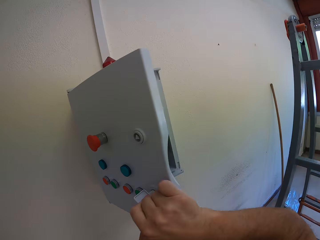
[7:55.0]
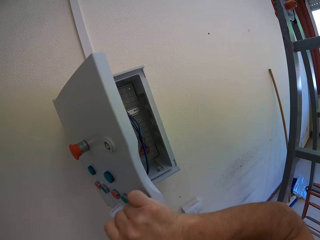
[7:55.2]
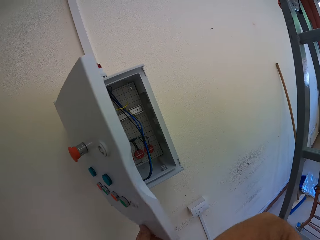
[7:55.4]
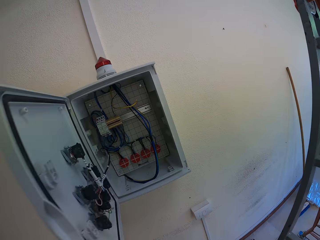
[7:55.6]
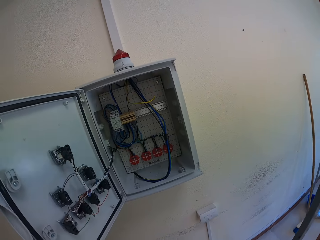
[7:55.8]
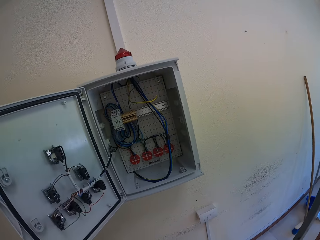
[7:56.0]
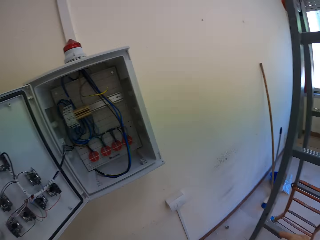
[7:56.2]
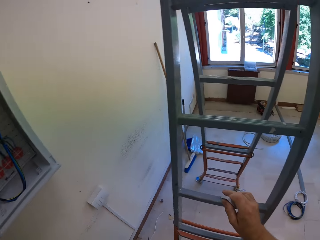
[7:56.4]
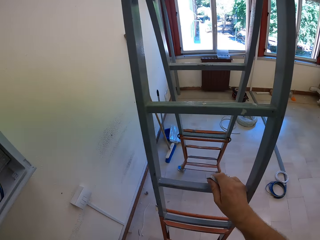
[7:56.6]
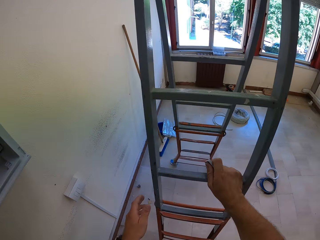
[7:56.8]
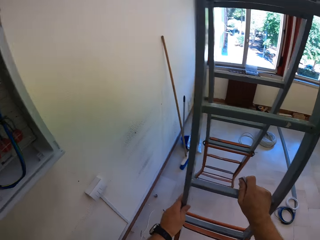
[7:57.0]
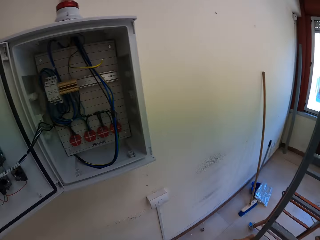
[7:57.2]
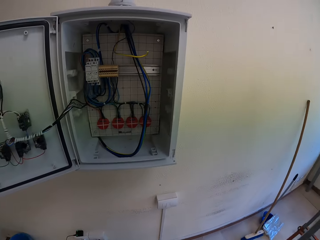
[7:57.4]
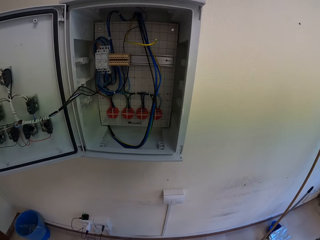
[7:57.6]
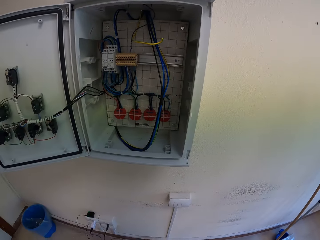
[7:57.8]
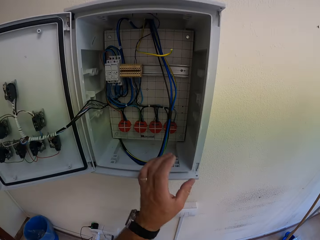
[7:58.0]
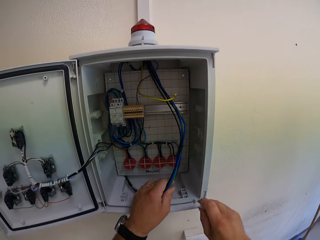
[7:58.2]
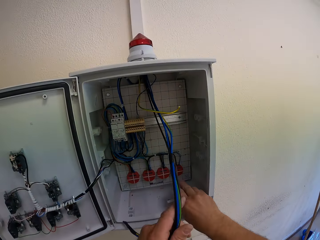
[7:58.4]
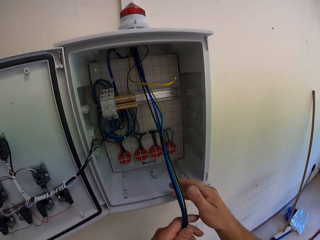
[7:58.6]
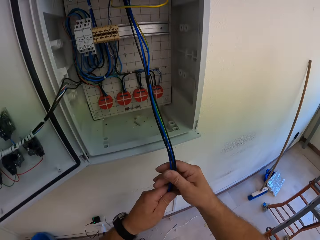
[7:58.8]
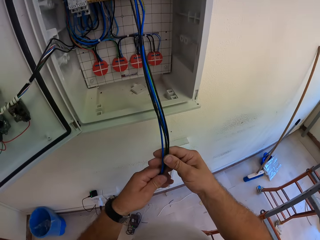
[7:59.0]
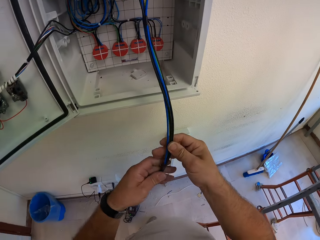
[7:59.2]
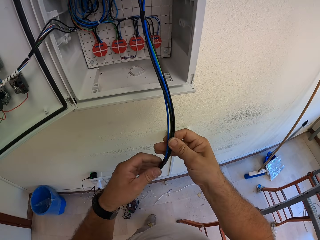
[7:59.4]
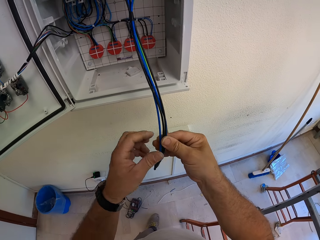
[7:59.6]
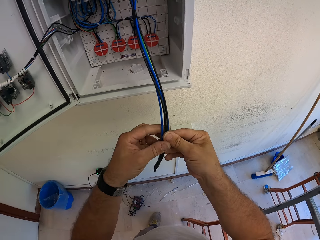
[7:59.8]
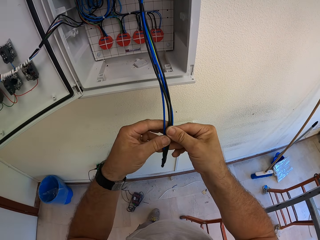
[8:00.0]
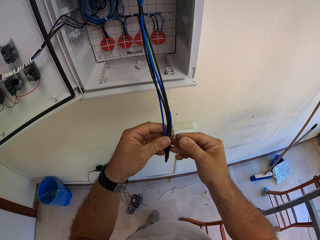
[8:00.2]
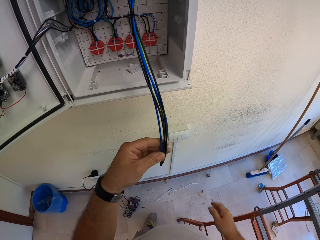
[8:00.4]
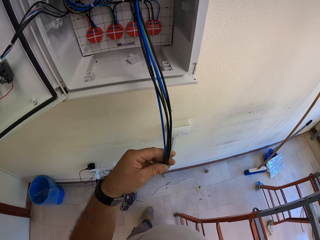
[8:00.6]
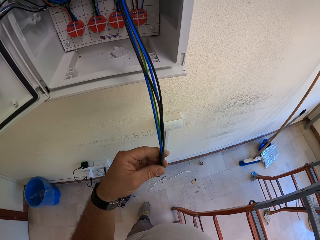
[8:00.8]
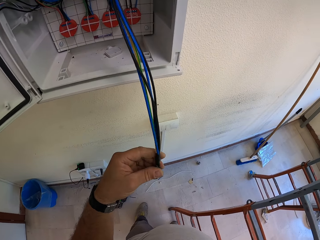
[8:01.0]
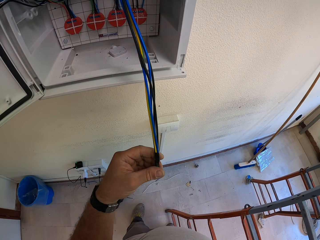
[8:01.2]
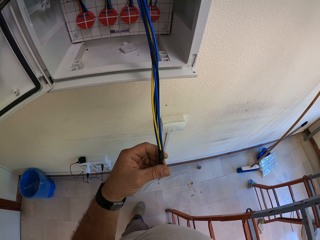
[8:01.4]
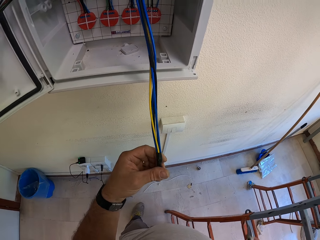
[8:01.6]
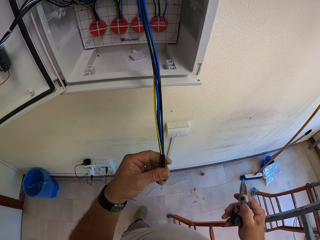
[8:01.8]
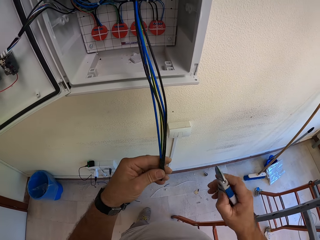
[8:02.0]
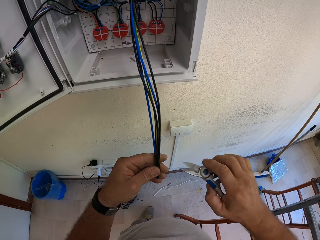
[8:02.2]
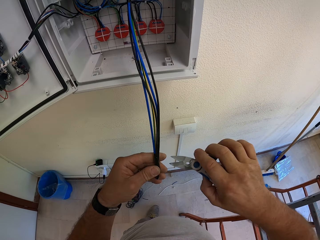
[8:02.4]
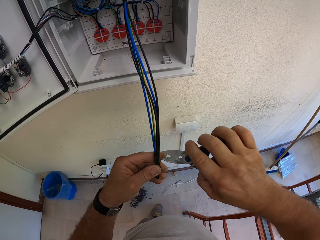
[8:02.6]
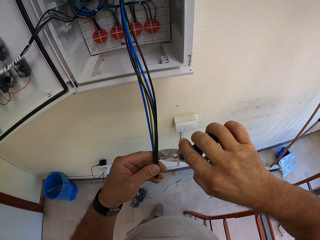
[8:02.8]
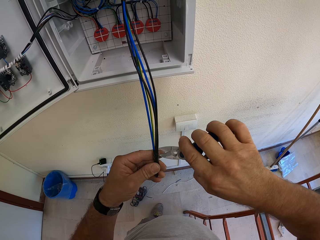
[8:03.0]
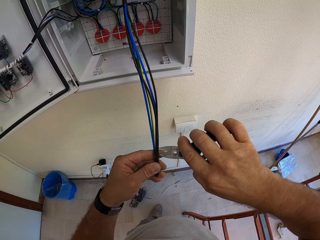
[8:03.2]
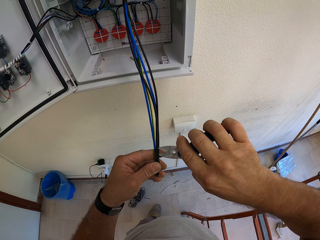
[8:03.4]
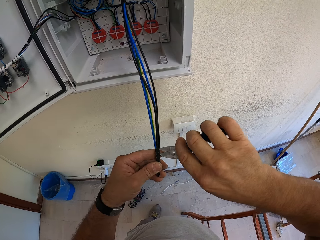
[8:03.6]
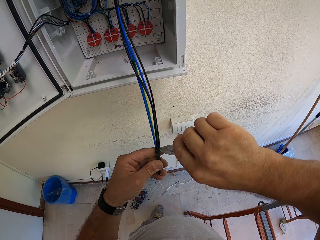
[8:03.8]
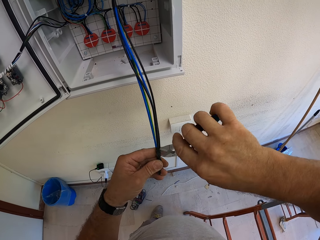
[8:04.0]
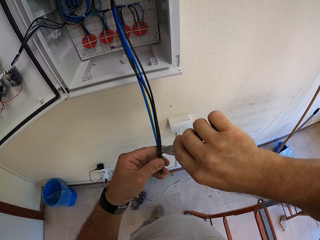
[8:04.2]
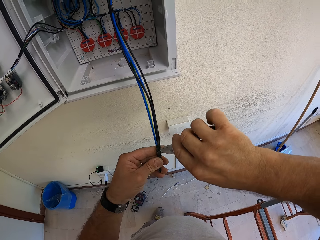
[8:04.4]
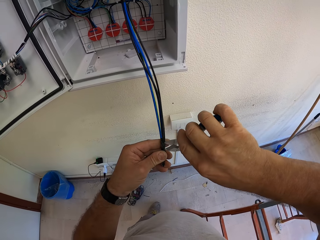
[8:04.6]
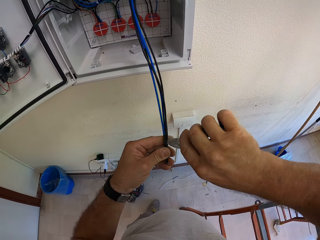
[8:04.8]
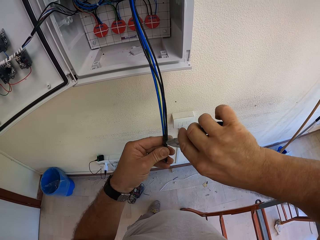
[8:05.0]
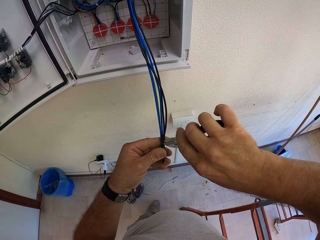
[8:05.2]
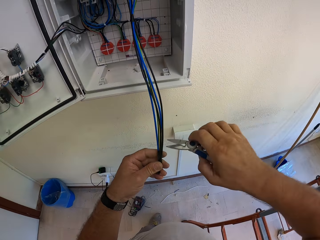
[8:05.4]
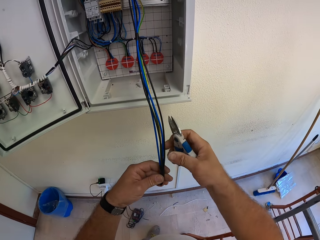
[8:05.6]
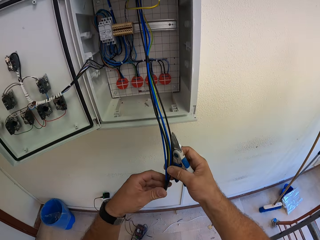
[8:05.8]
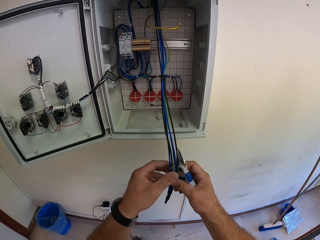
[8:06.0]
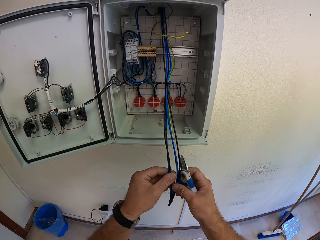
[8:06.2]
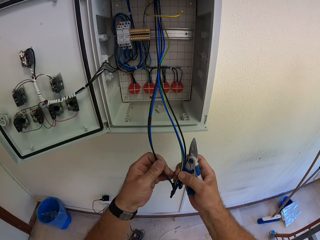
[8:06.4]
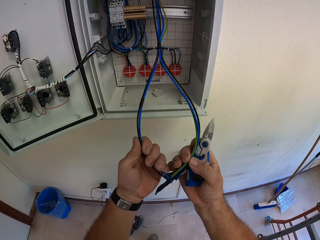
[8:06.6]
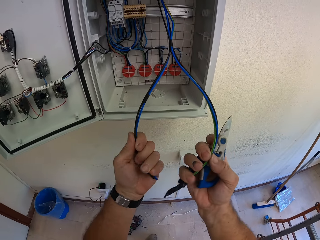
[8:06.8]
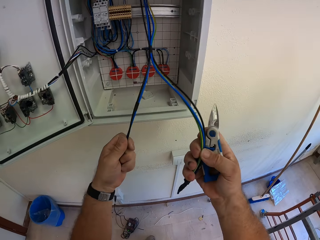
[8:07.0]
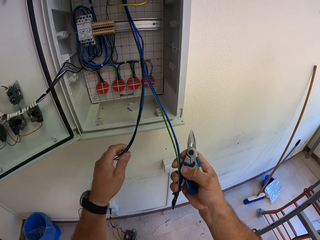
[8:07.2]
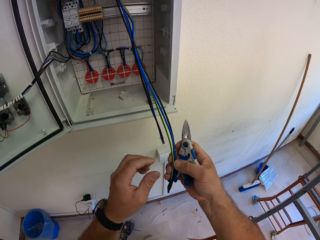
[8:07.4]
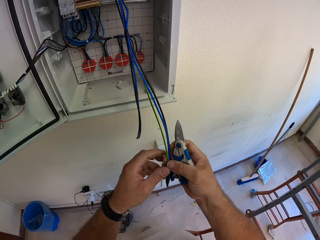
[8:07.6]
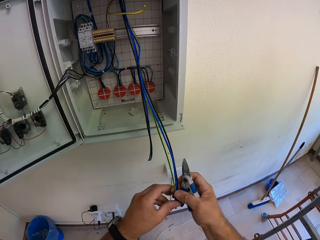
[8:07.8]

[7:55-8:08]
The camera wearer pushes the ladder. They pull out a wire. They check the cables. They pick up the pliers. They use the pliers to separate the wire. They cut the sellotape.

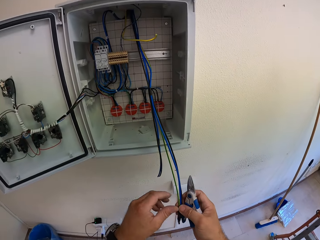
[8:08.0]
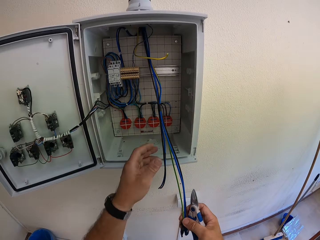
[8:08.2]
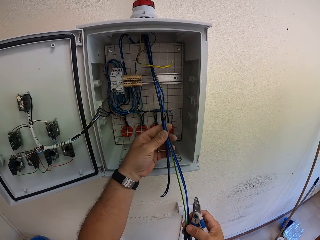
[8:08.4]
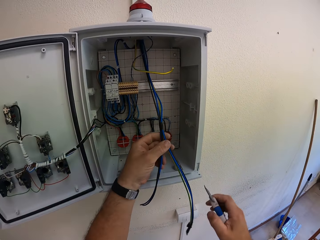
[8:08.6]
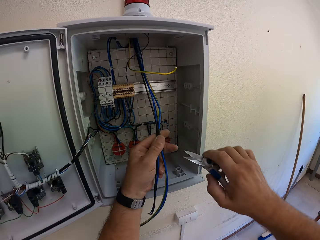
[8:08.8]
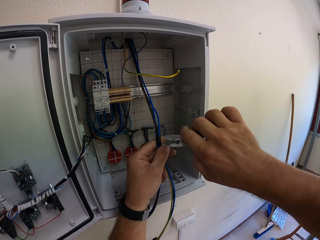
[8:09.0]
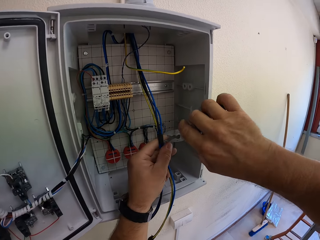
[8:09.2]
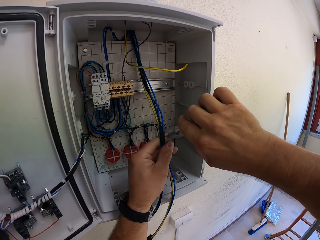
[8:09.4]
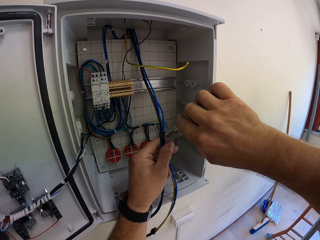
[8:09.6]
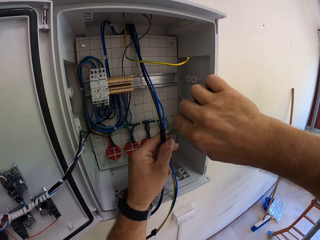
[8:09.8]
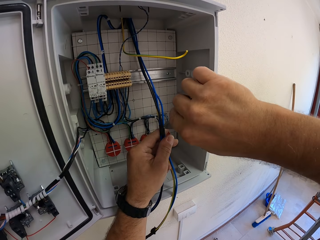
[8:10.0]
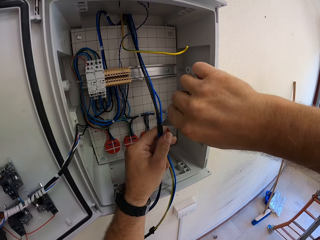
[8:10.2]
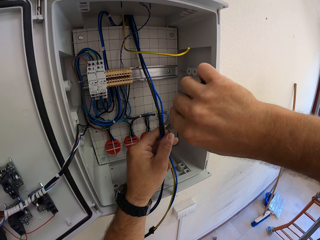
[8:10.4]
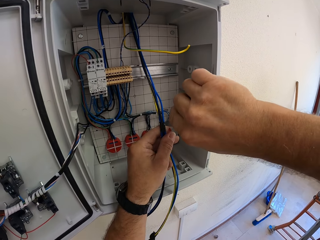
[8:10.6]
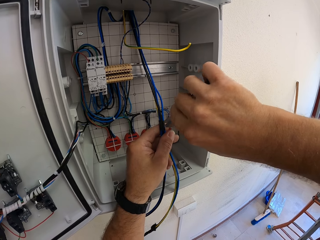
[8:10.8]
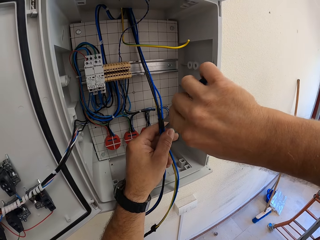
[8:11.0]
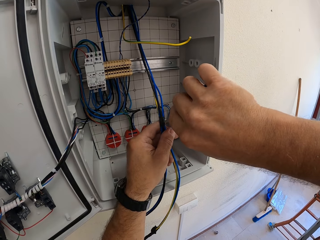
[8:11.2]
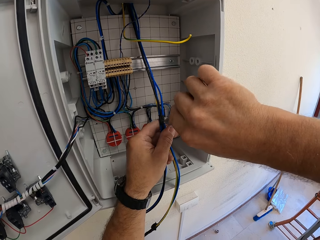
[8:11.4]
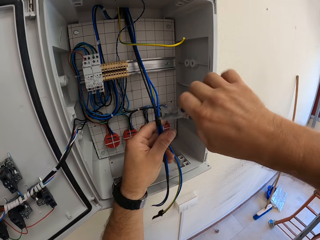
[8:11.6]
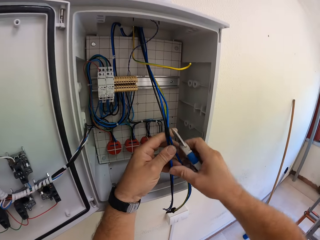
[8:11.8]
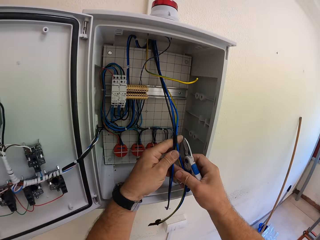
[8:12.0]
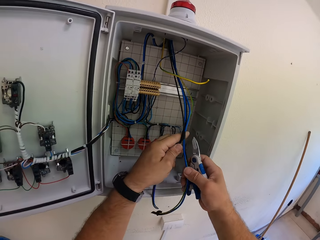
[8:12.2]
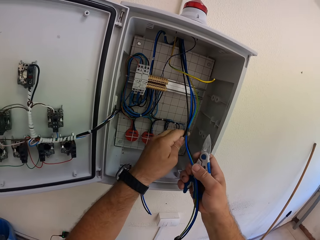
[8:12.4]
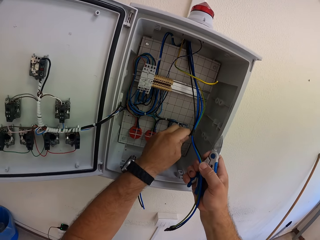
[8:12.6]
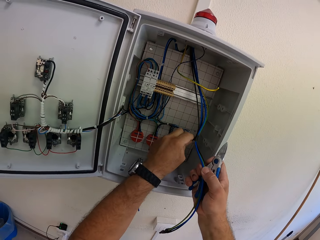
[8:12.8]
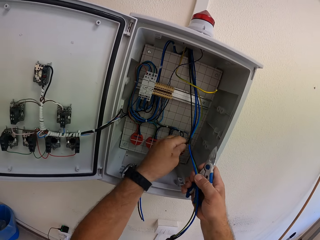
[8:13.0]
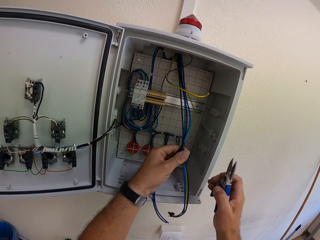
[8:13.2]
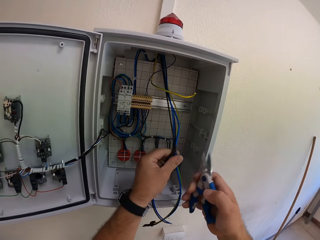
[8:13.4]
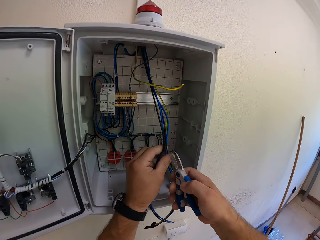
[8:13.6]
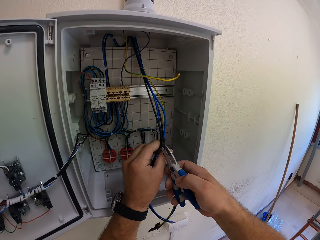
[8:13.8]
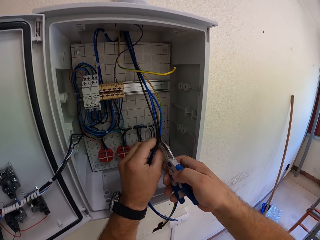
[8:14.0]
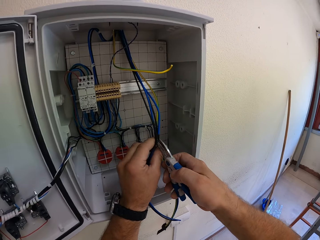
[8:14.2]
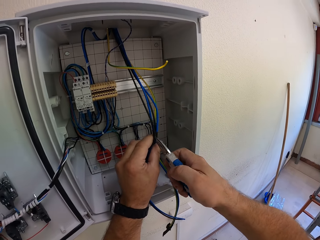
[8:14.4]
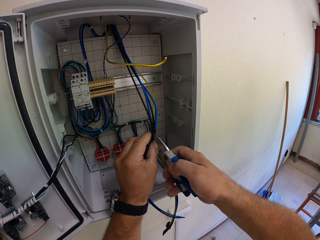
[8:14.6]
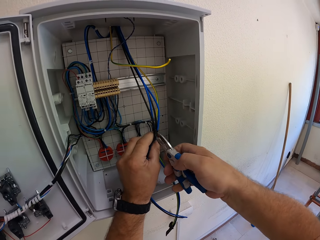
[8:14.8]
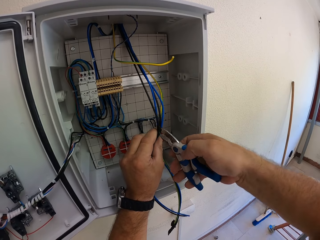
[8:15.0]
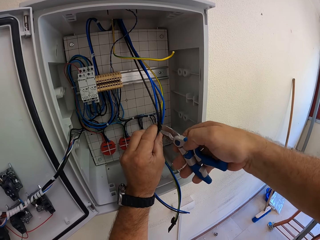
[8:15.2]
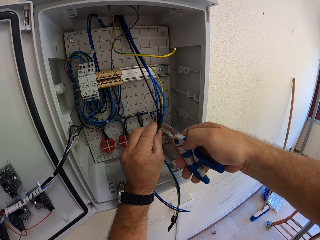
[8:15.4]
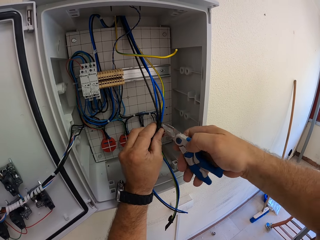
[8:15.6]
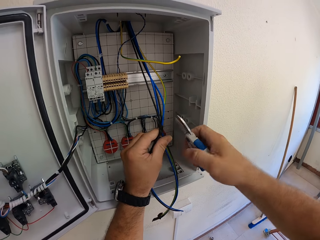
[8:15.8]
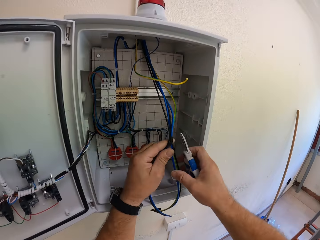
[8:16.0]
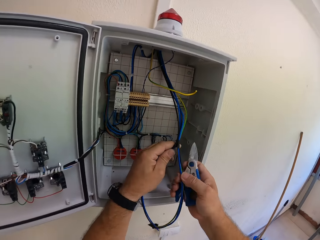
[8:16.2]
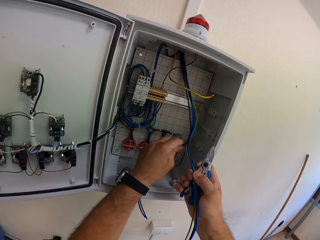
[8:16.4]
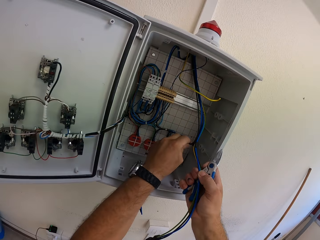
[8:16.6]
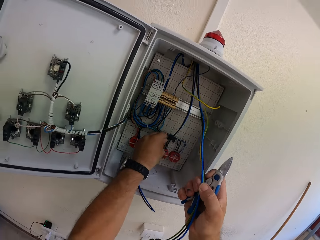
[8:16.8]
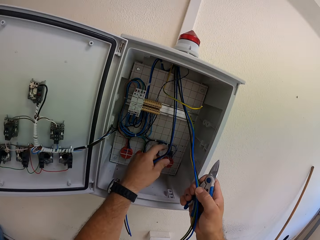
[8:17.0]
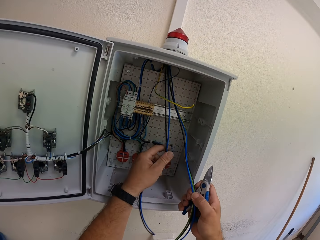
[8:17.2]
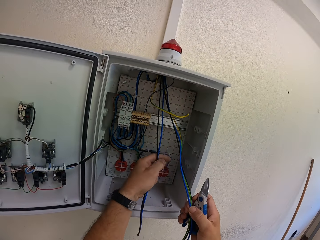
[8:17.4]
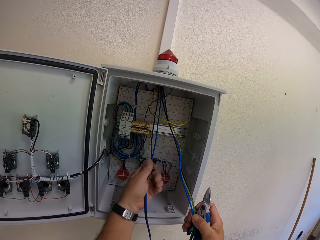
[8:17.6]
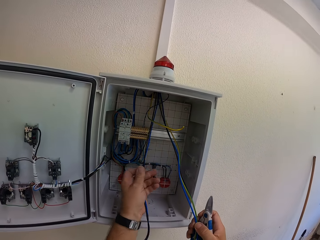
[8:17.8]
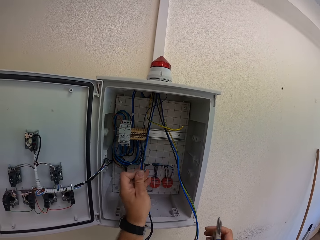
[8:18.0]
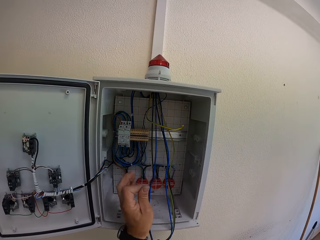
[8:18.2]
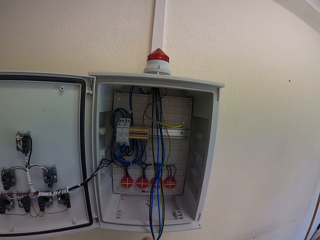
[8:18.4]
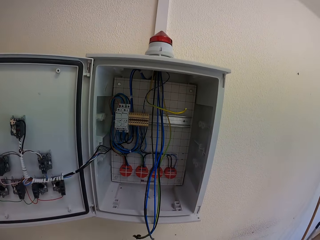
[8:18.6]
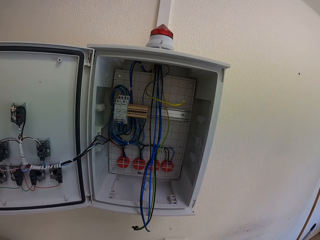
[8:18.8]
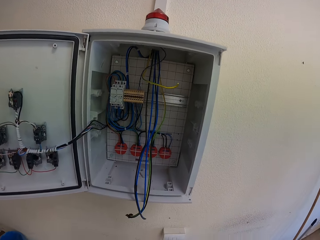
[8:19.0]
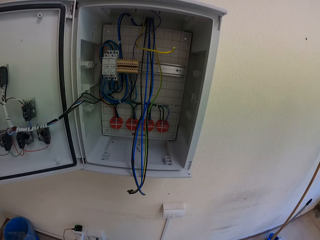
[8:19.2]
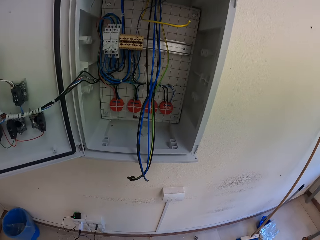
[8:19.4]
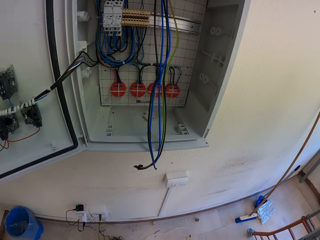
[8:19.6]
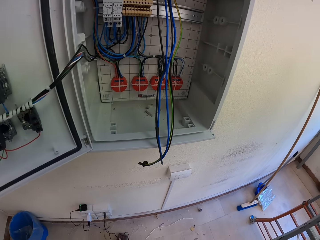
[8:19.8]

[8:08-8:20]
The camera wearer uses pliers on the wire. They pull the wire with both hands. They use the pliers on the wire again. They pull the wire with both hands again.
